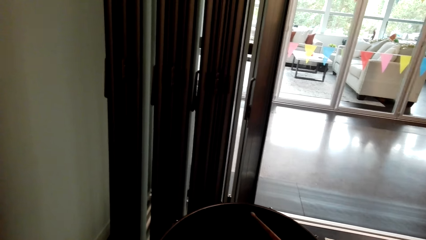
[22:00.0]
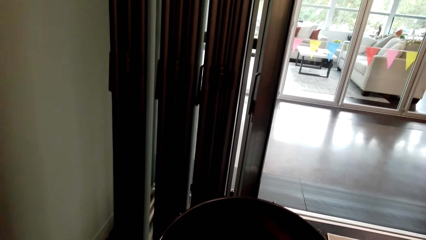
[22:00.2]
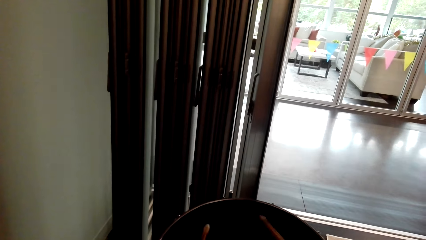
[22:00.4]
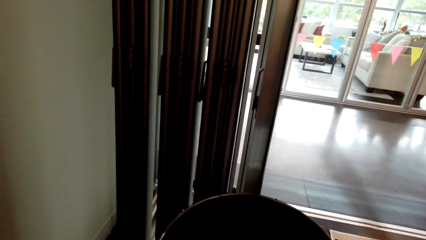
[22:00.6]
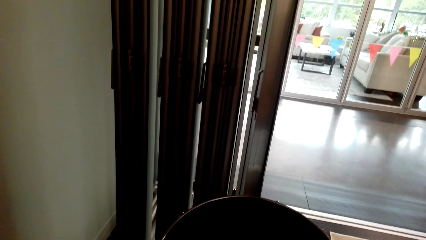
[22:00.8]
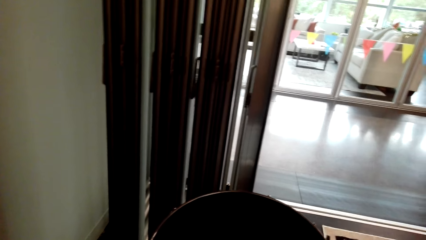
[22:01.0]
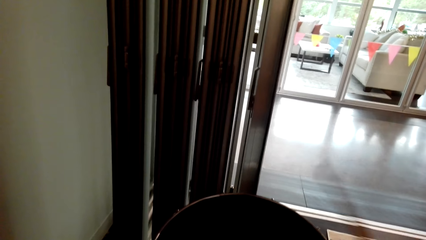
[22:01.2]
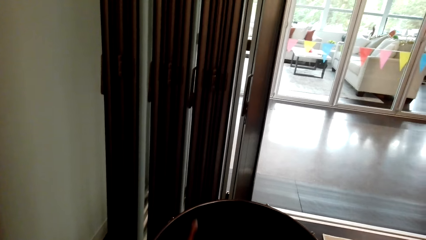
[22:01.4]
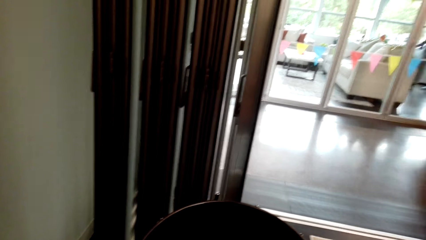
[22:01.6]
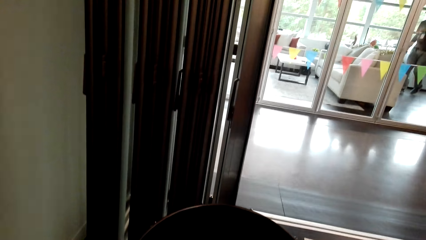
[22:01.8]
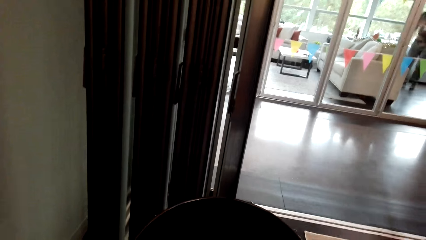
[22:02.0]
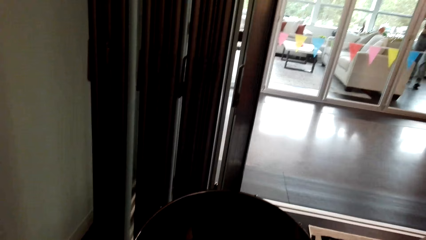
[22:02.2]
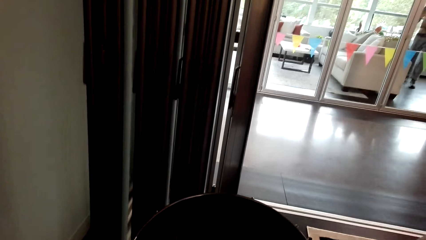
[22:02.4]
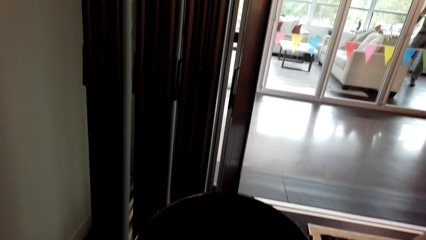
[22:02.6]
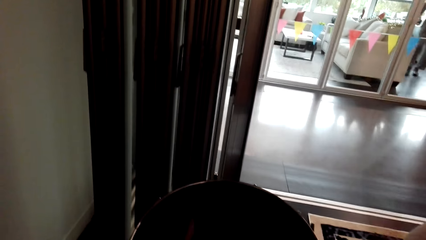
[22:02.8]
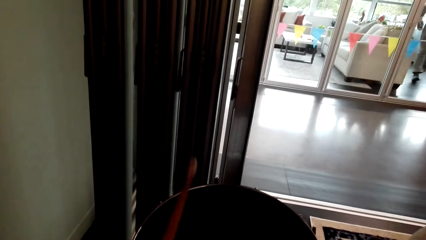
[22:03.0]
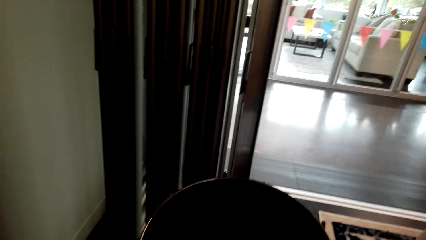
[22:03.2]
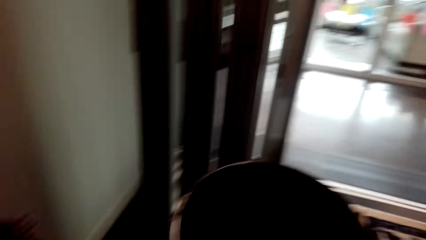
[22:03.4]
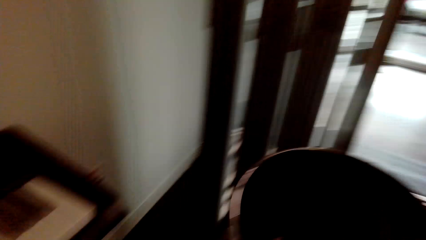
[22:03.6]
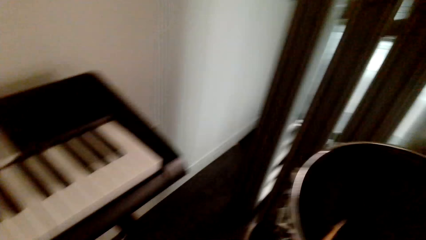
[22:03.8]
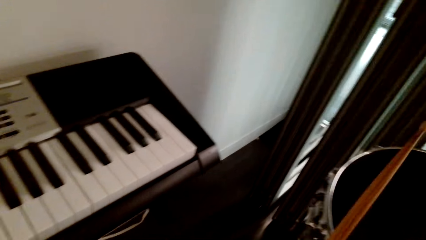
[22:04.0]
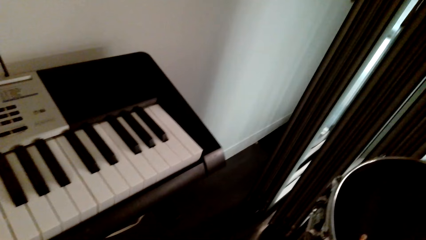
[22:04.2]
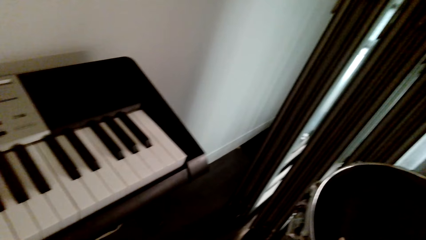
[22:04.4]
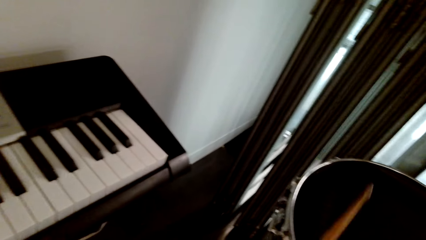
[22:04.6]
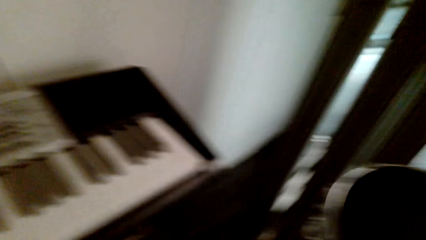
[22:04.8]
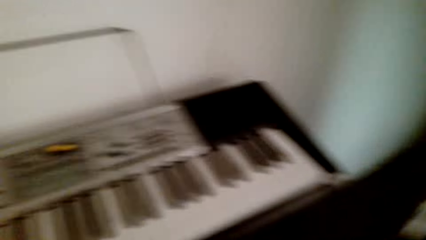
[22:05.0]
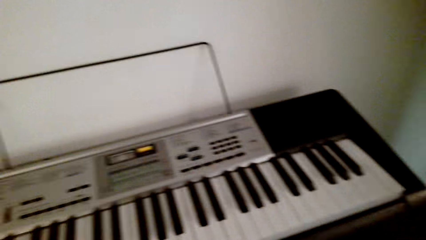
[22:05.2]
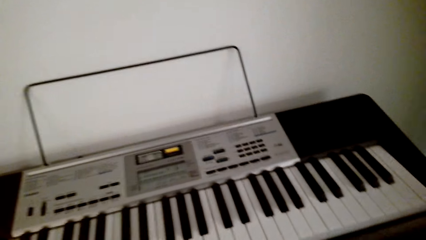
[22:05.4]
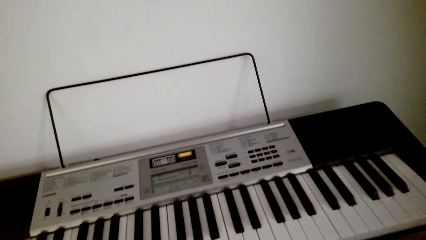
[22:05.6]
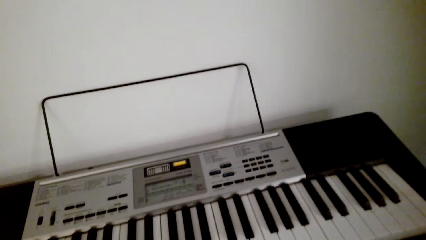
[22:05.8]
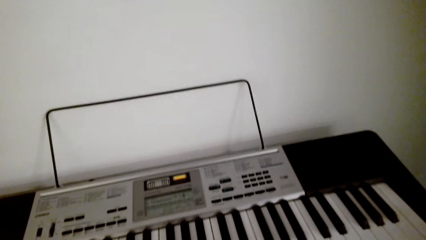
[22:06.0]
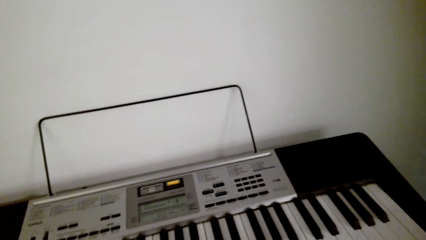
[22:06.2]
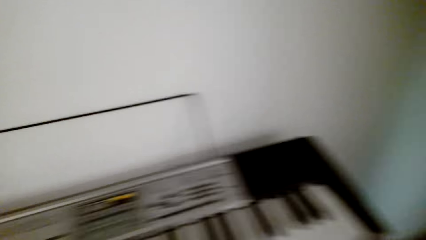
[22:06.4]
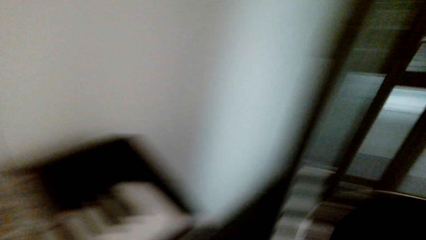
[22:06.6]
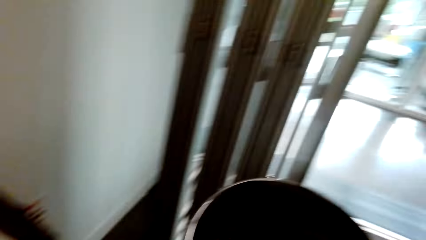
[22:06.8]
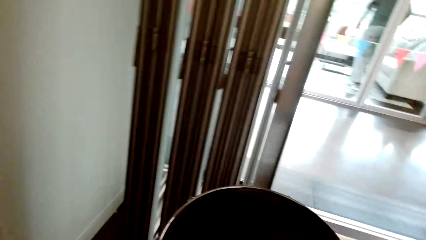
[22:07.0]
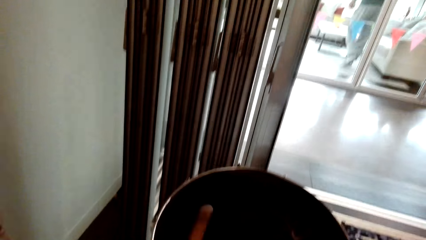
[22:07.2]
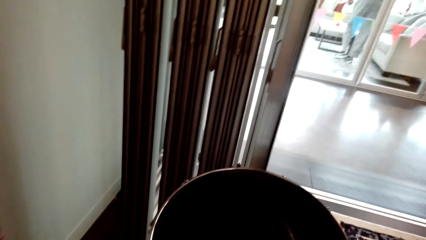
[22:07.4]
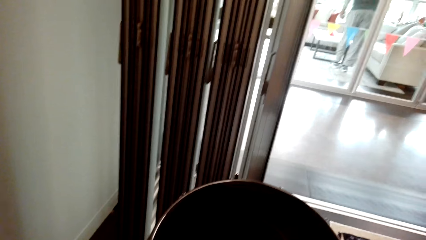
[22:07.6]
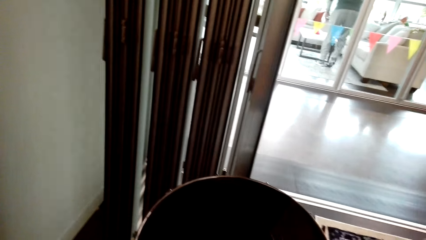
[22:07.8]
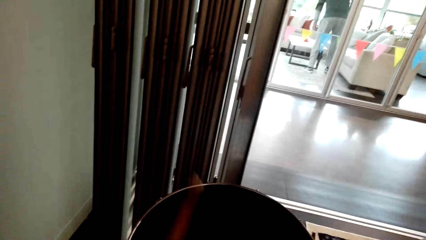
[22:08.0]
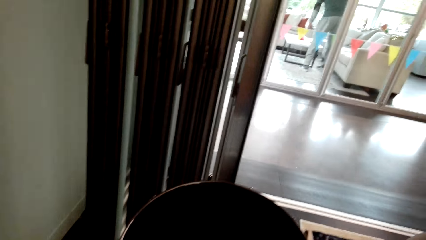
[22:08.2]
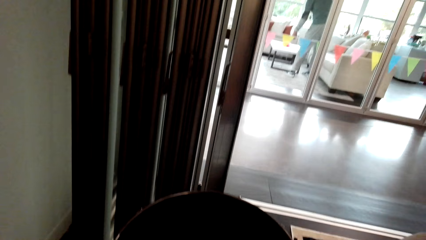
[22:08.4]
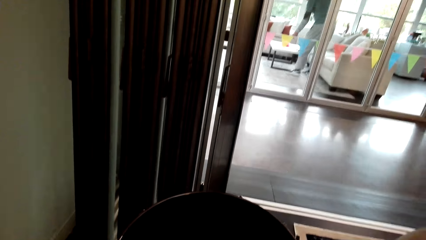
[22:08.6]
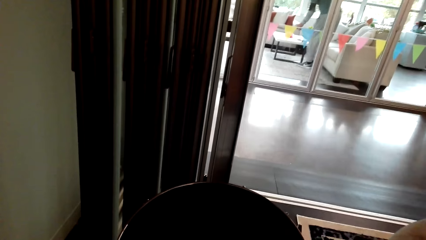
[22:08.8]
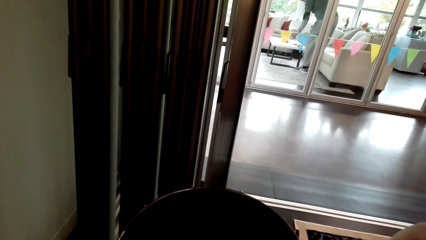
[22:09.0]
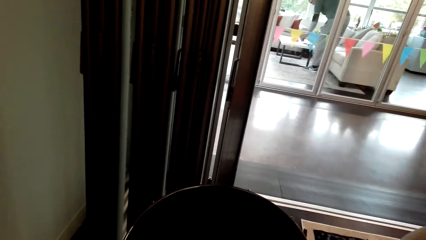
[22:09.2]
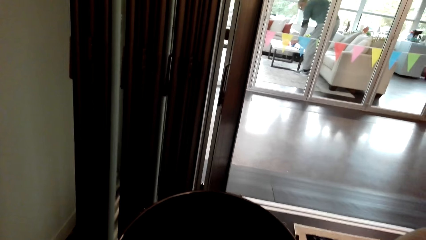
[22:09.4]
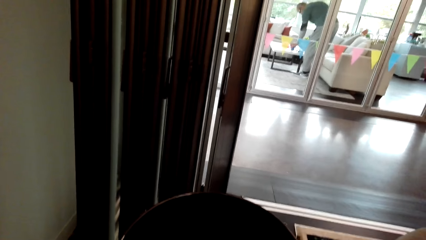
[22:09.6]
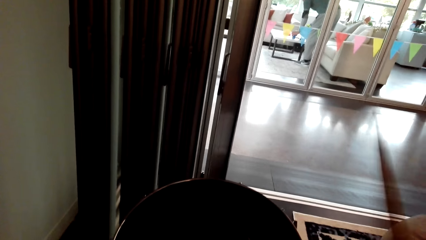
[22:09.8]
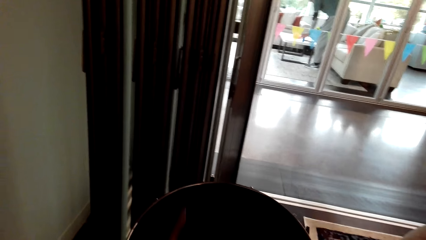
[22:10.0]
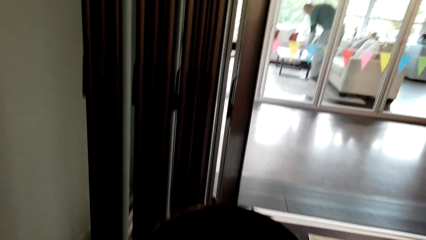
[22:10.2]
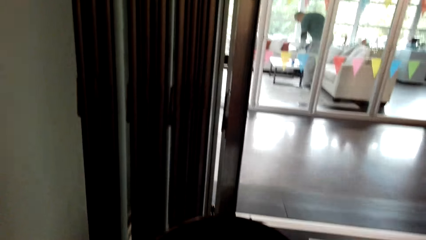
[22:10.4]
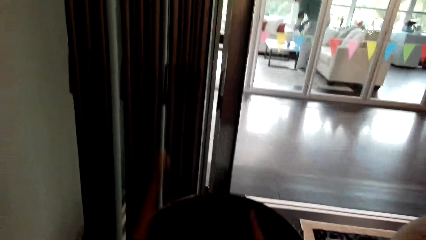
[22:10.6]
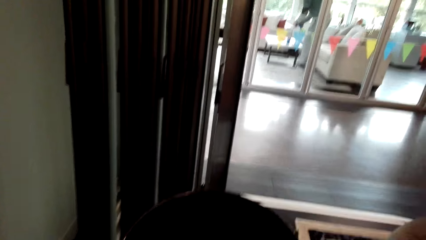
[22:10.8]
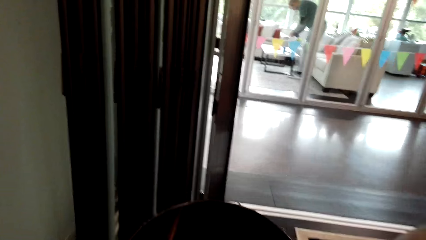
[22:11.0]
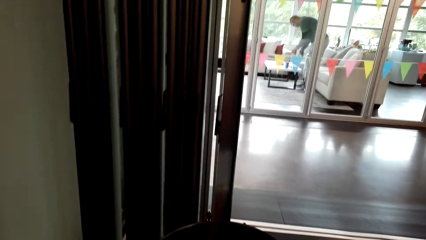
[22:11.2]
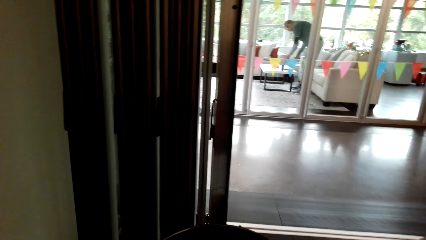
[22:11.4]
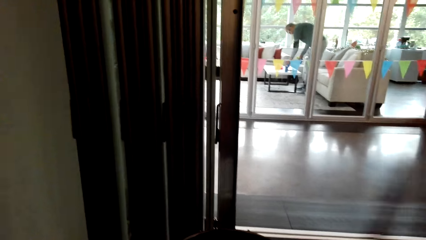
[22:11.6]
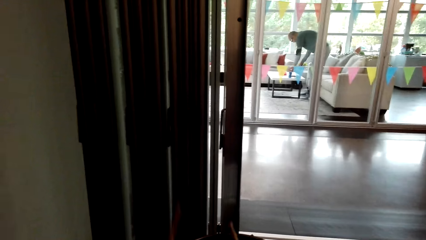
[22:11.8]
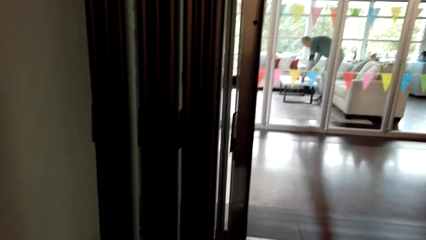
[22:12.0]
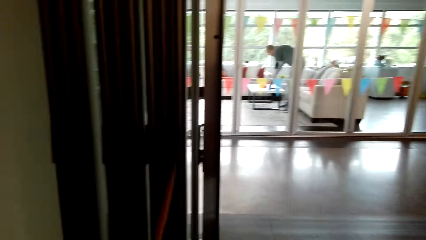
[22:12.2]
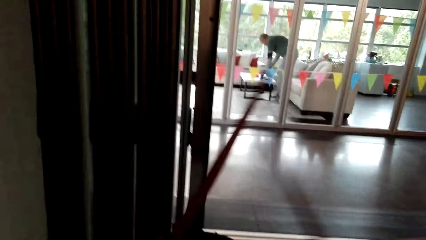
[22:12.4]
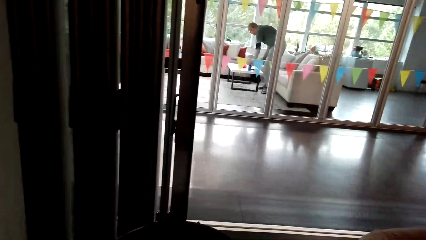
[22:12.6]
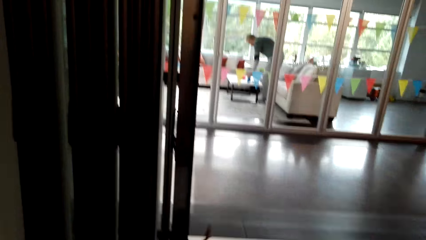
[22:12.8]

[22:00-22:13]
The camera wearer hits a drum with sticks. They look around. They play the drum.

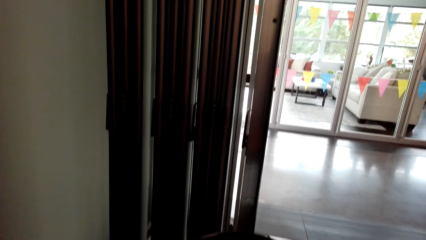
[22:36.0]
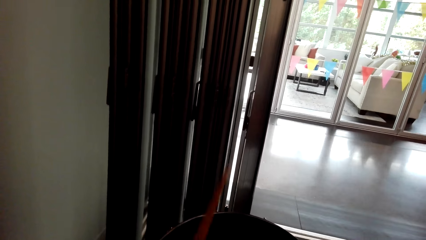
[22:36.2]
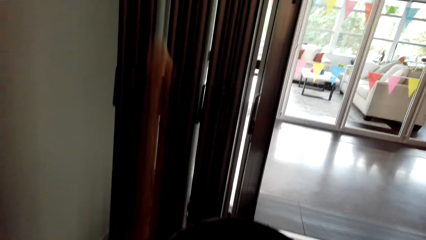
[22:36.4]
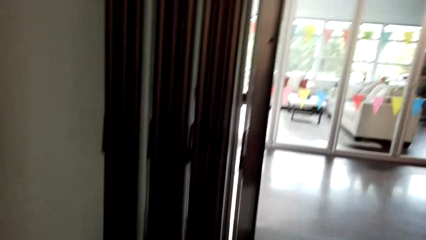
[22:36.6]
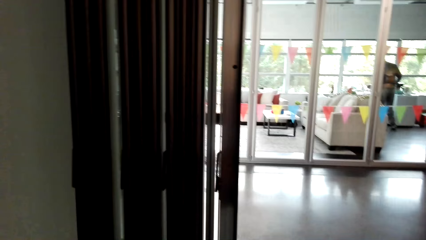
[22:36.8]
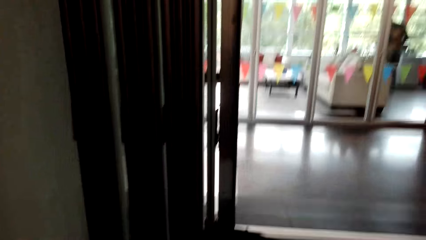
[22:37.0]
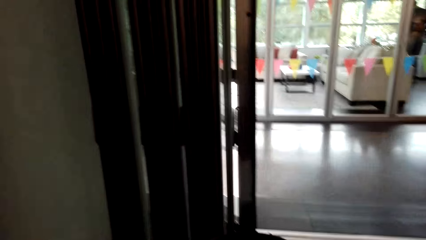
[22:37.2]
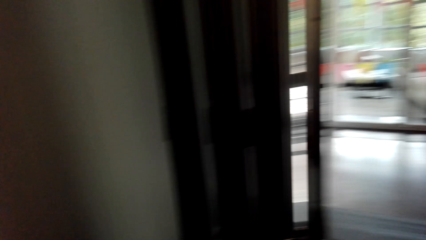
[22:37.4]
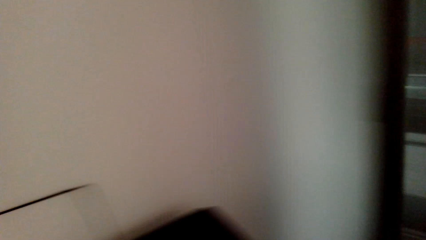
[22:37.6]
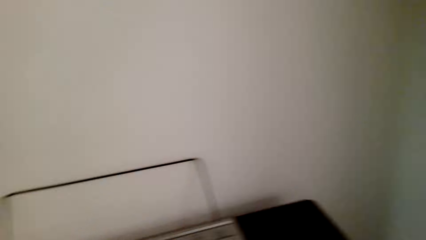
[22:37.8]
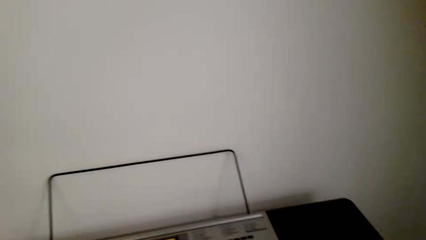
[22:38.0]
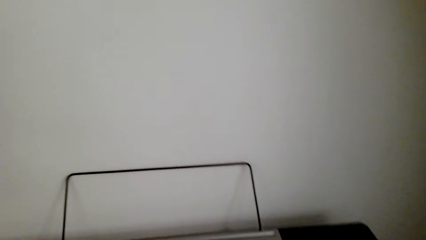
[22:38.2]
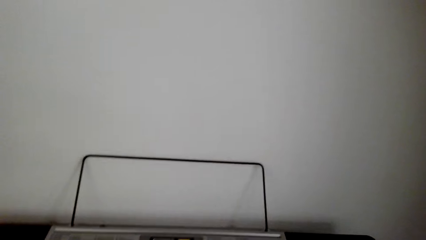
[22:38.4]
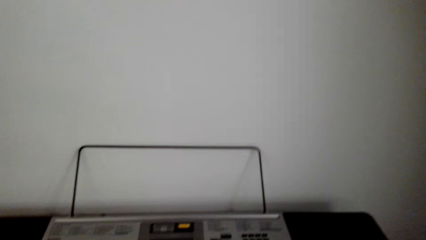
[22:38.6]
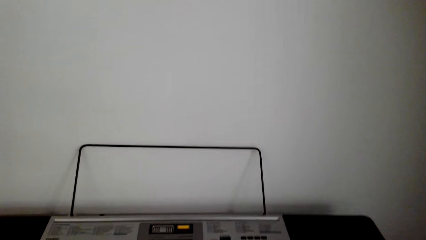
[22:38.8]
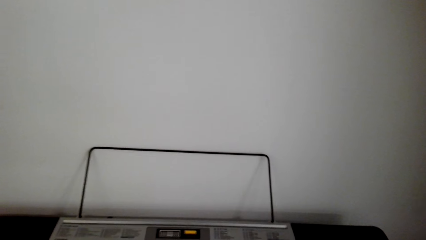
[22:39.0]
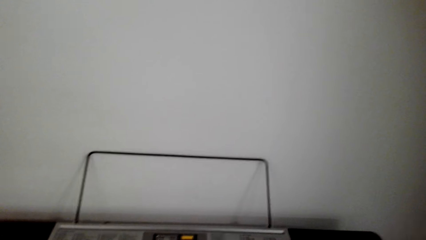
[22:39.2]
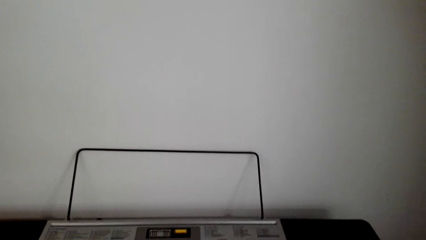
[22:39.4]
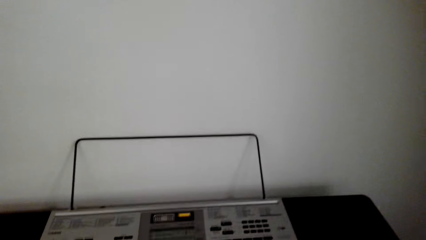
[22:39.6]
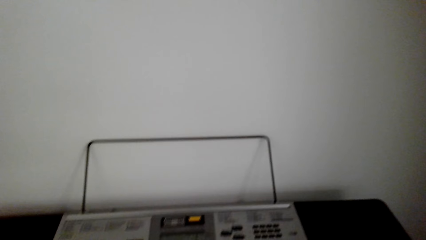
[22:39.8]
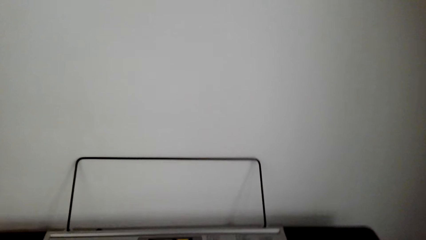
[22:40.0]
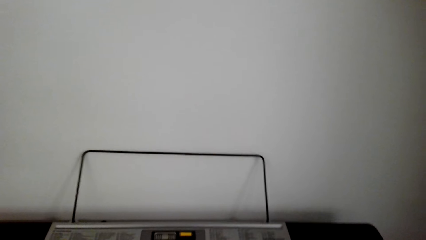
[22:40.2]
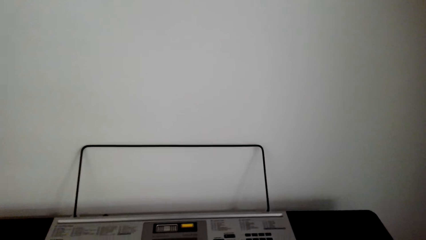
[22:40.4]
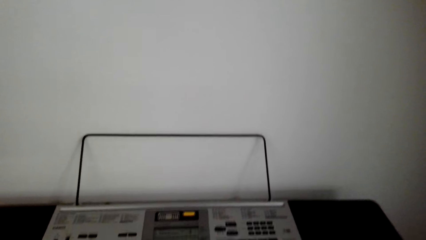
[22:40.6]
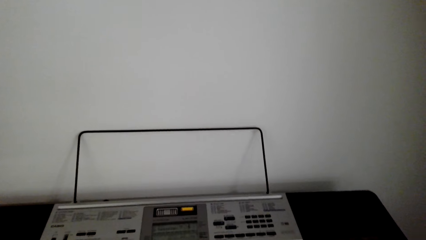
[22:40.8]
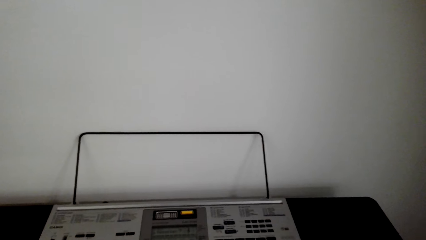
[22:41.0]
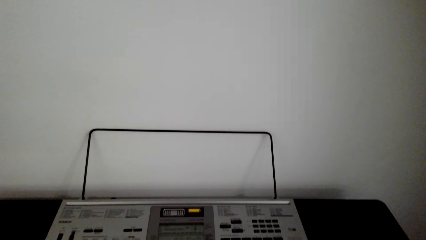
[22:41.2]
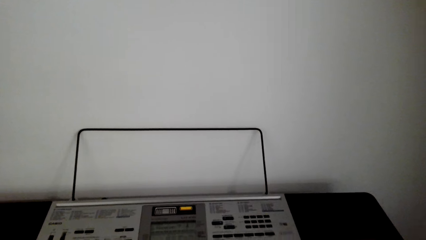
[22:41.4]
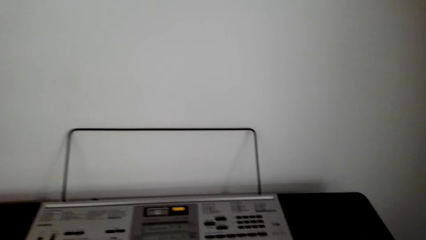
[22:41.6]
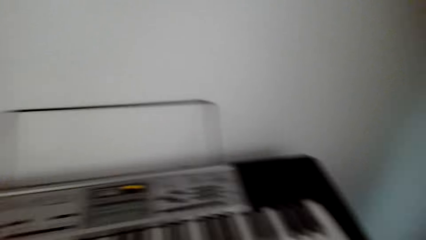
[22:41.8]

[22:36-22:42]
The camera wearer looks around.
